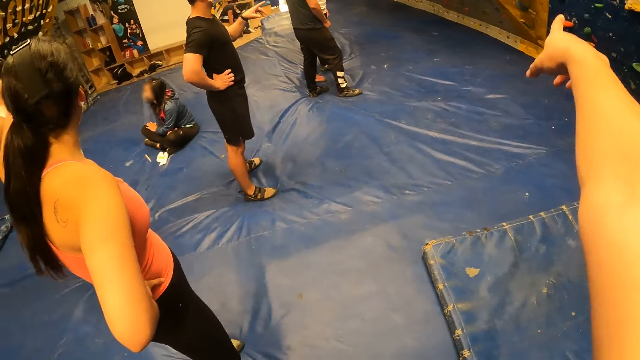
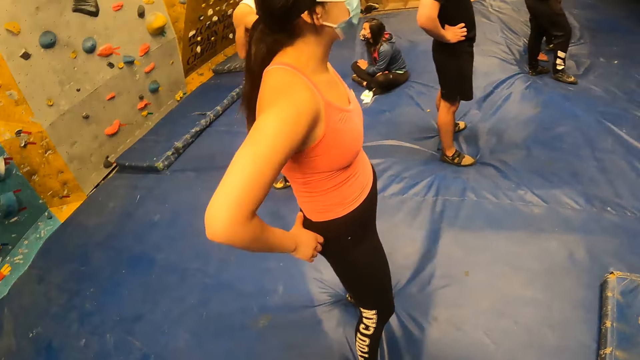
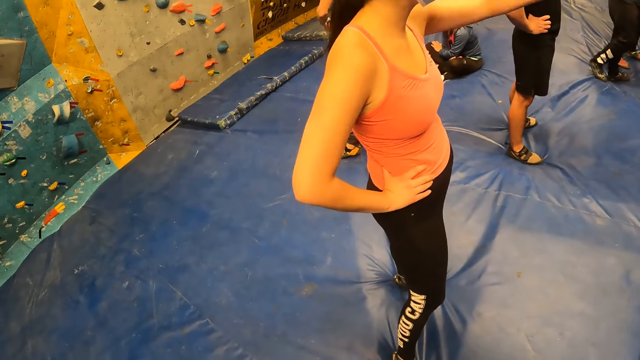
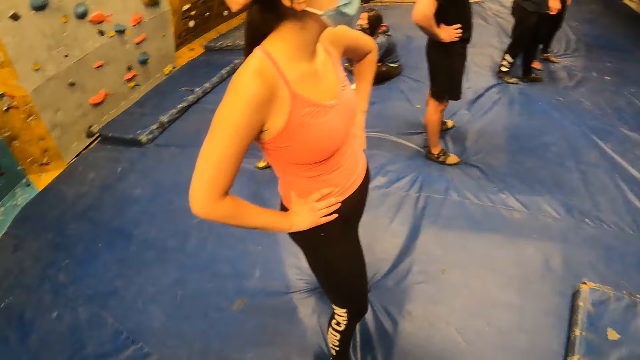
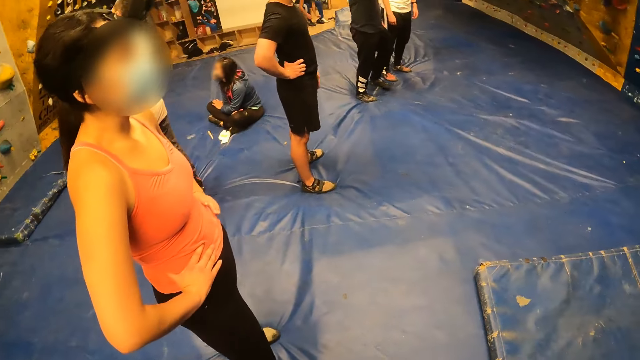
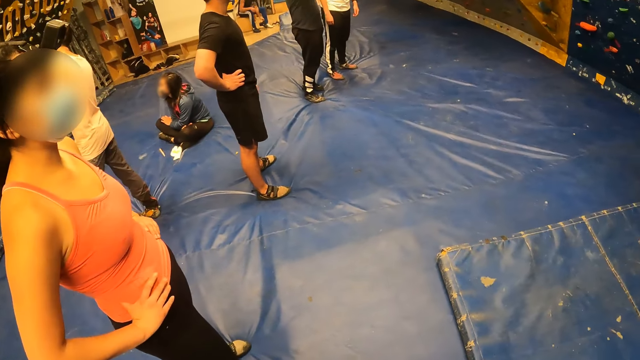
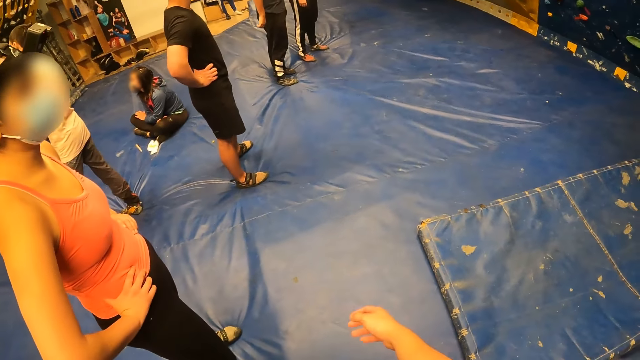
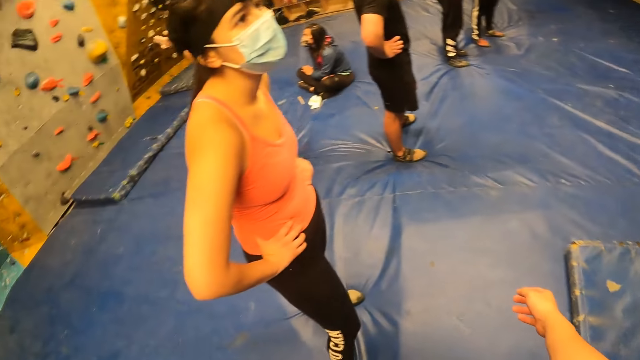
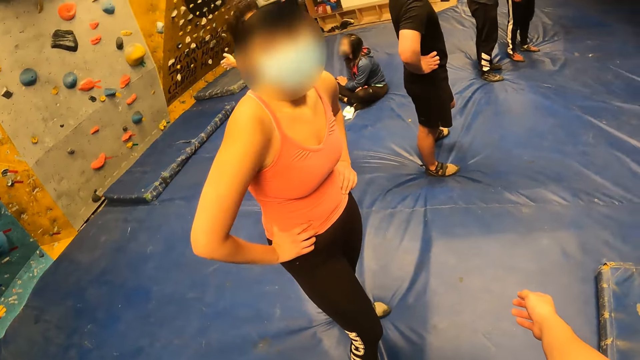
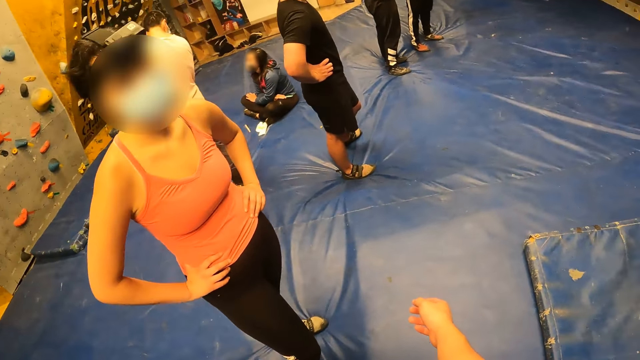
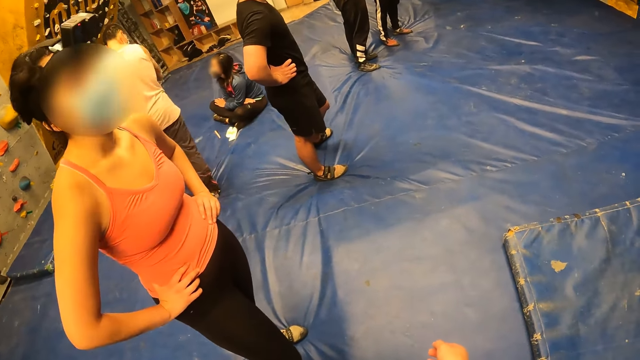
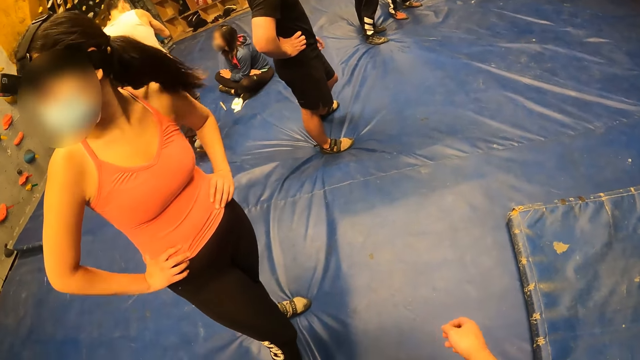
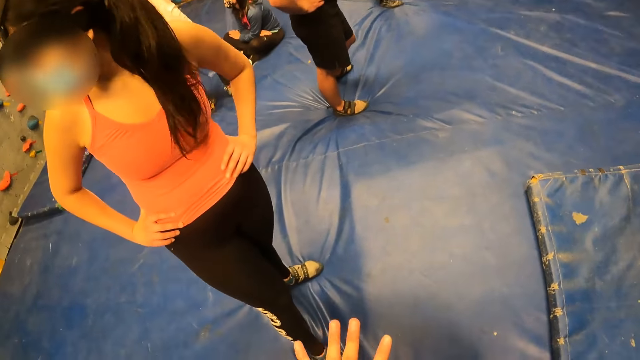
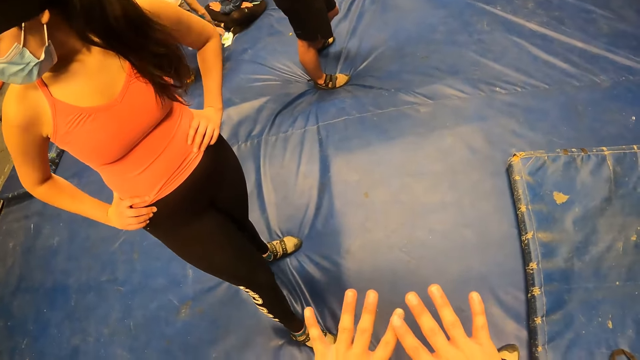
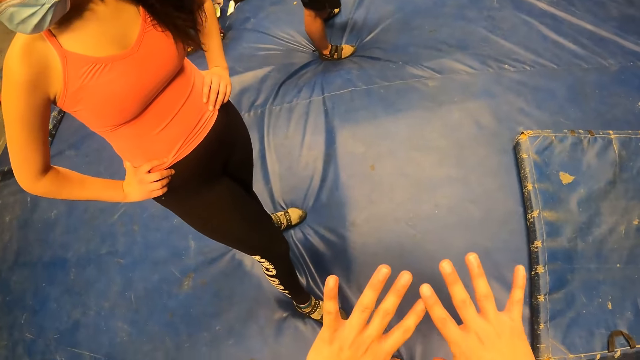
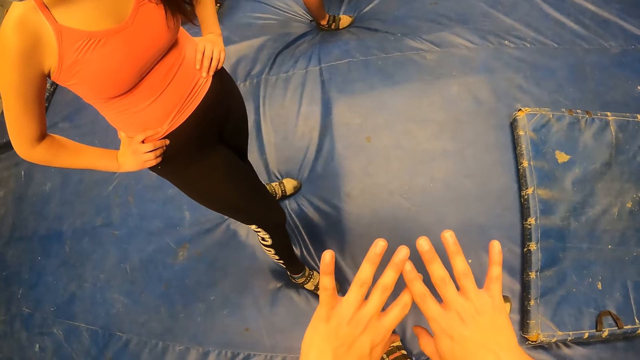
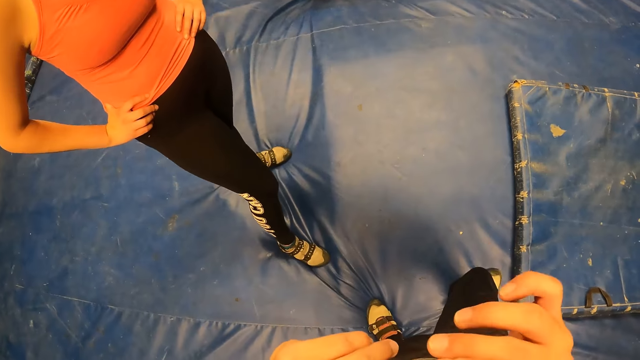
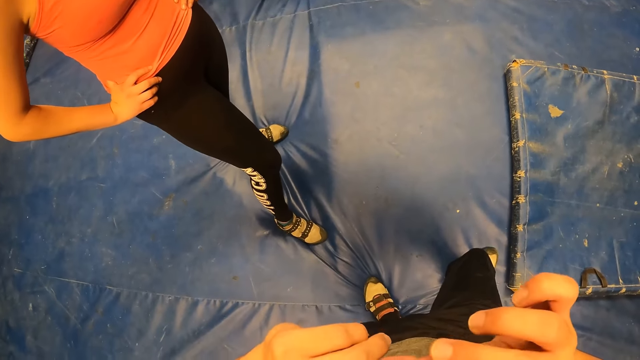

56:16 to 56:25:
A woman touches the waist and moves the hands. The camera wearer looks around. They stretch the hand. The woman looks behind. The camera wearer moves the hands.

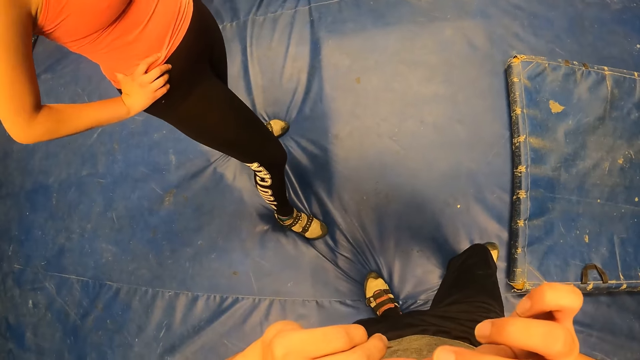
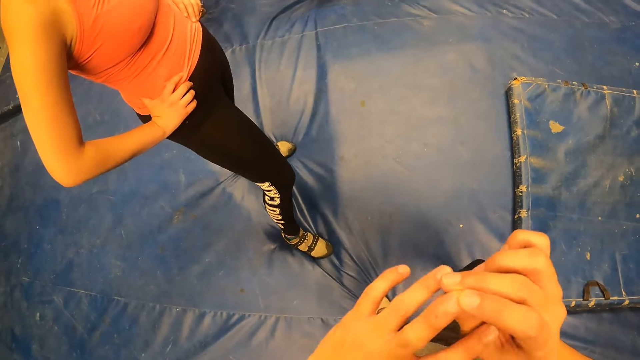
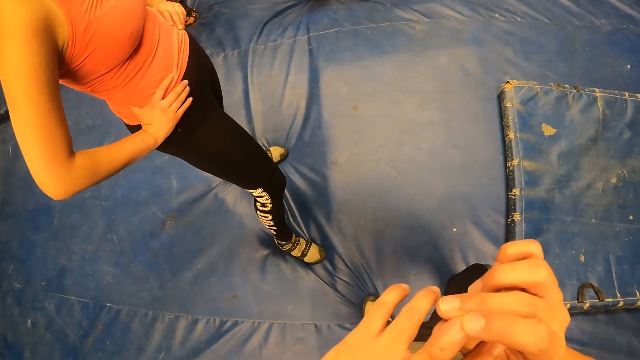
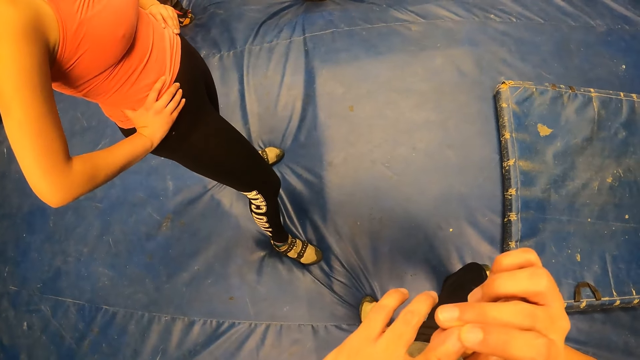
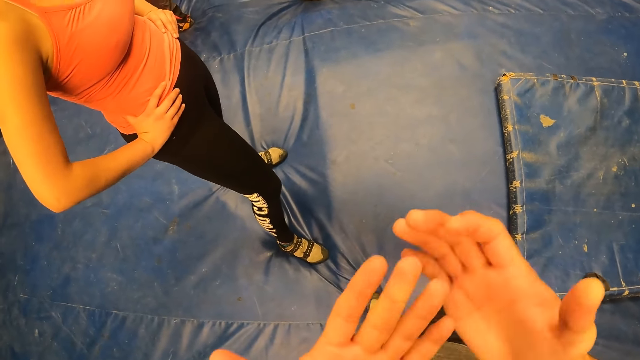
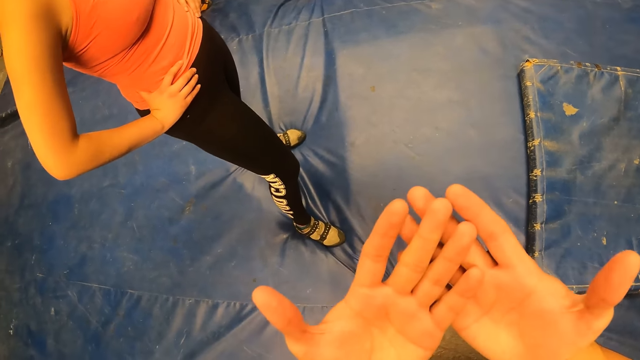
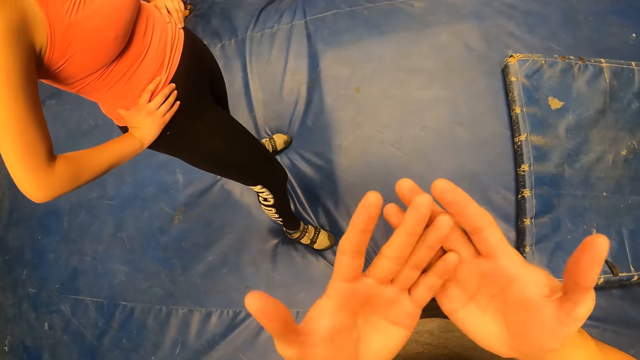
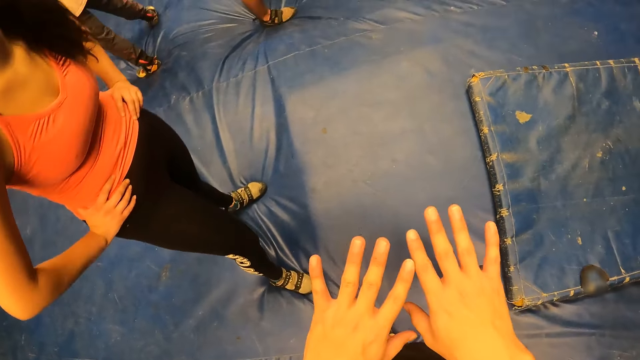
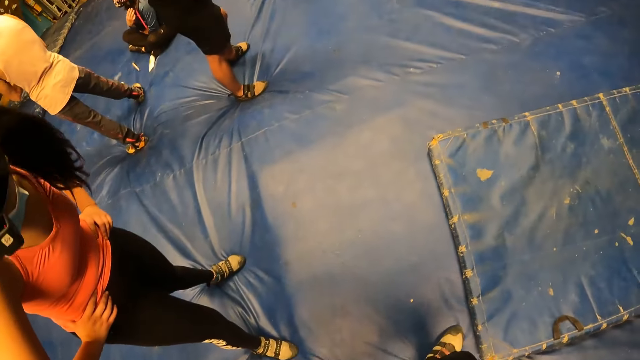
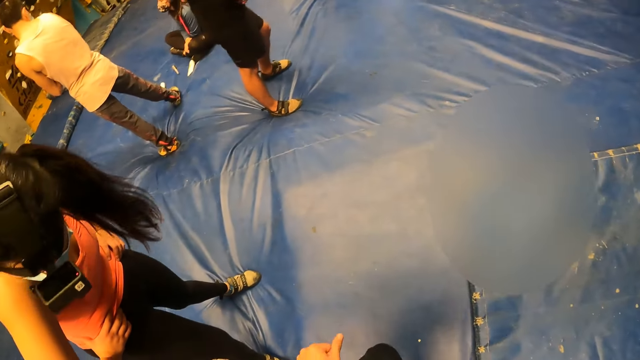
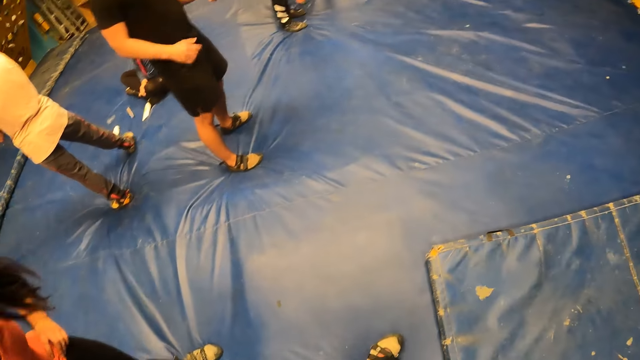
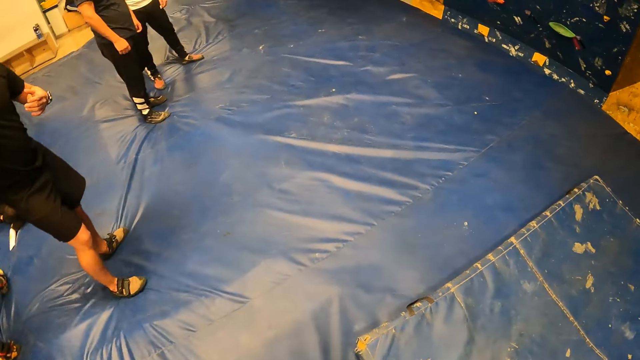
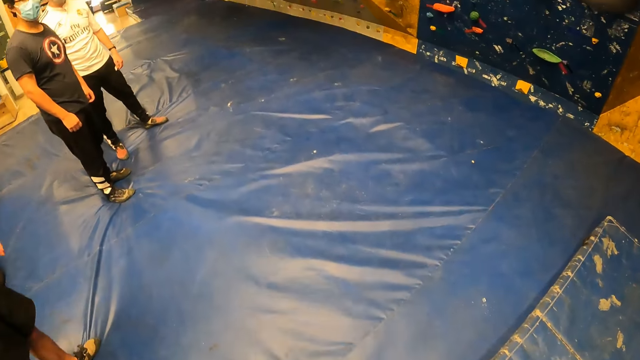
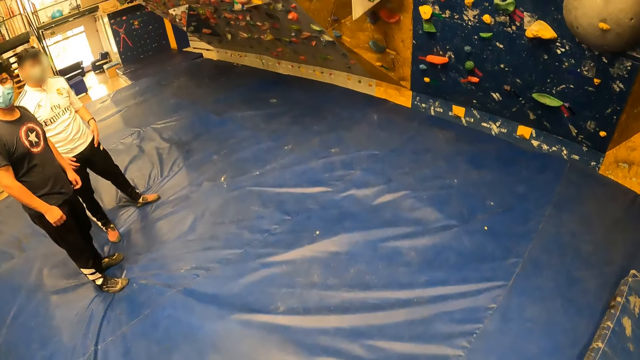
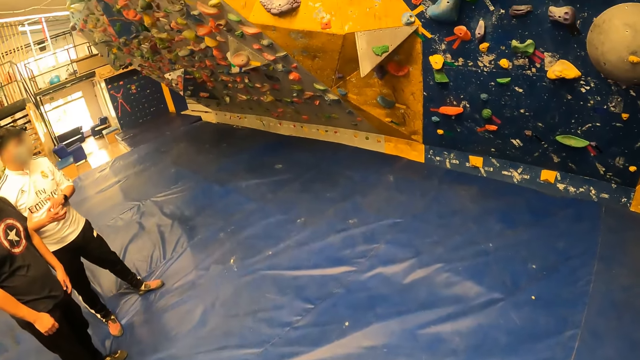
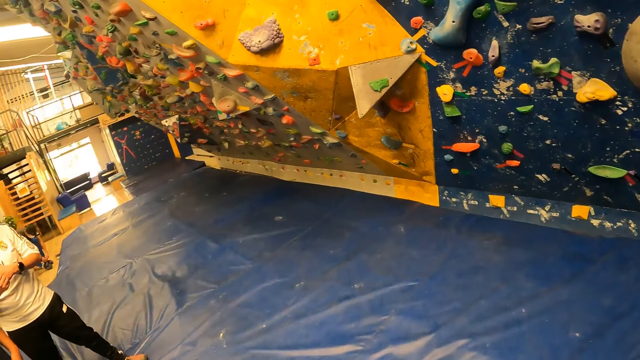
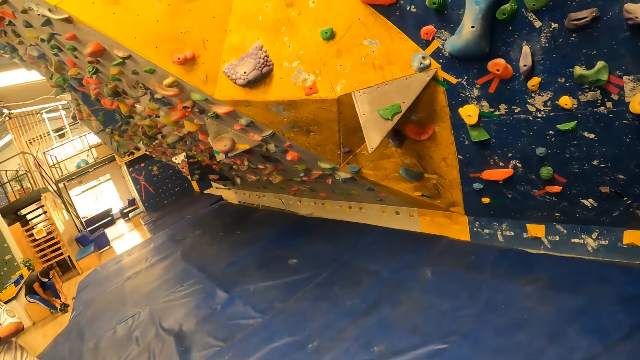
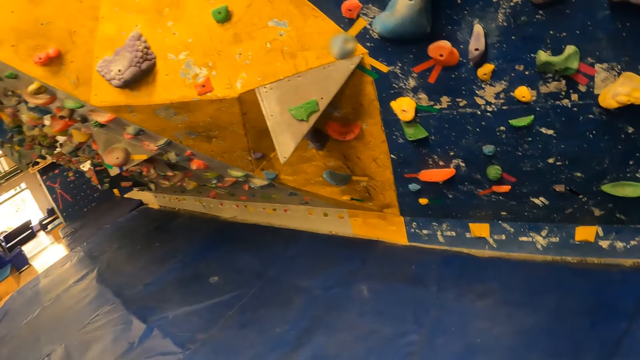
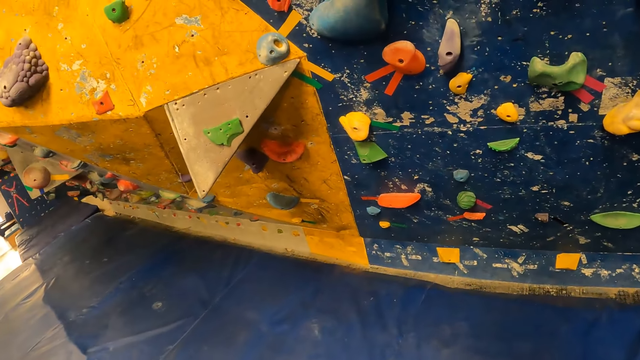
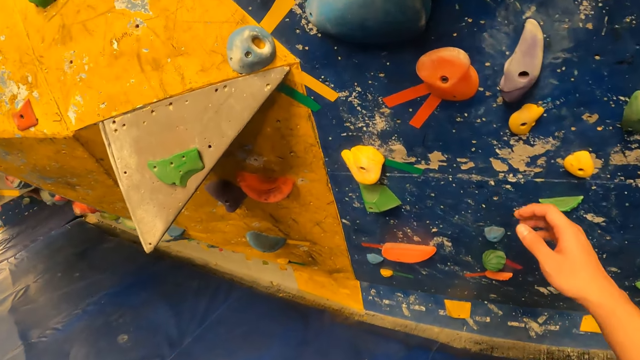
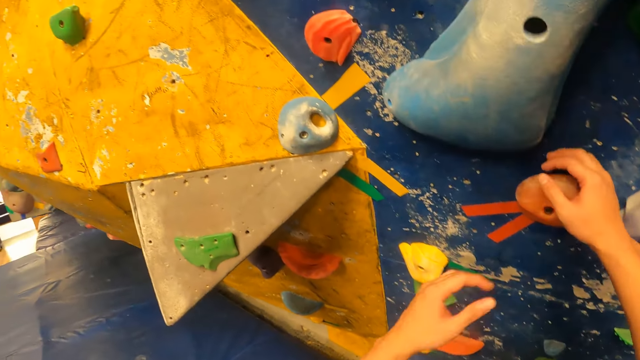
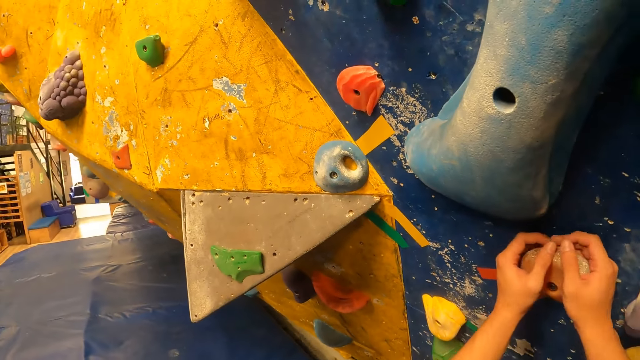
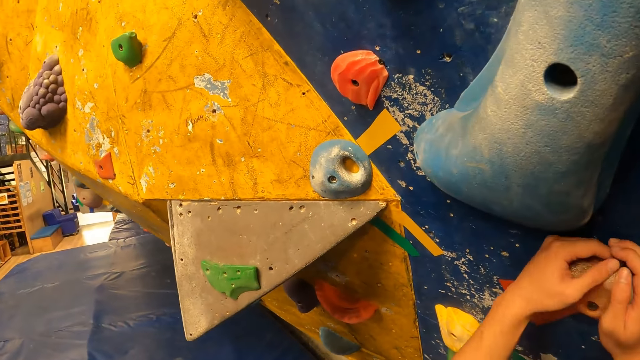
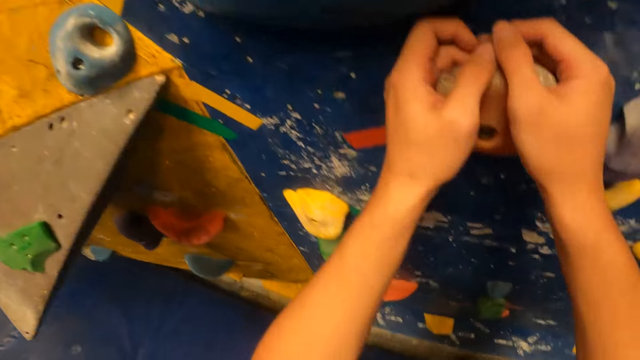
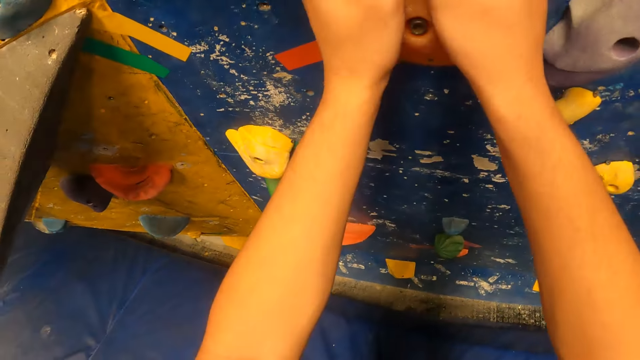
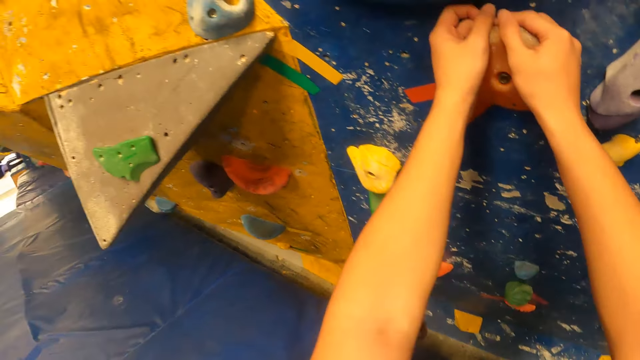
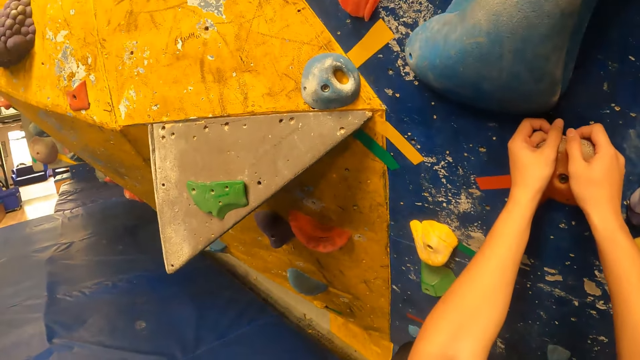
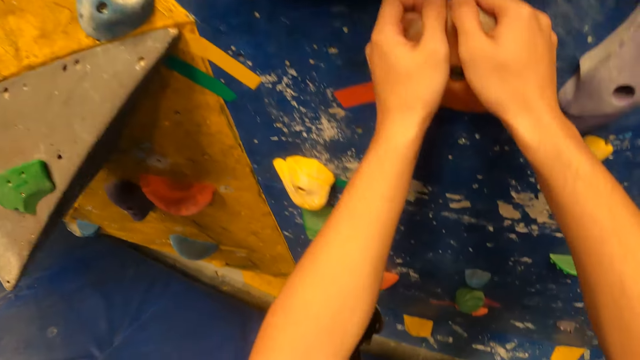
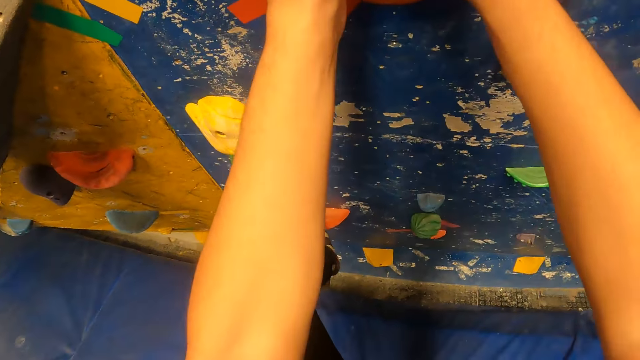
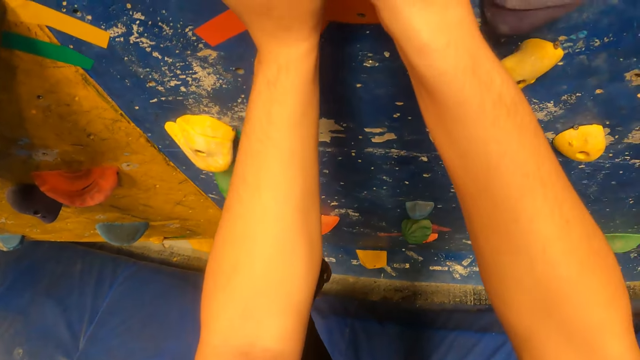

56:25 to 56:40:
The camera wearer puts the hands together. They examine the hands. They look around. A man moves the hands. The camera wearer looks around. They climb the wall with both hands and legs. They touch the rock.
